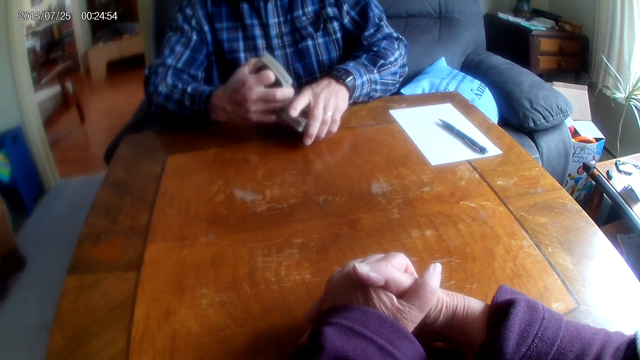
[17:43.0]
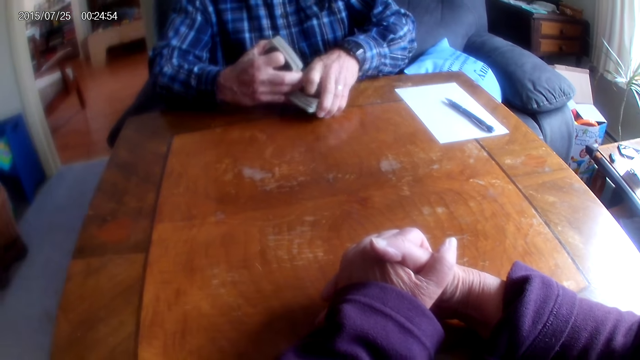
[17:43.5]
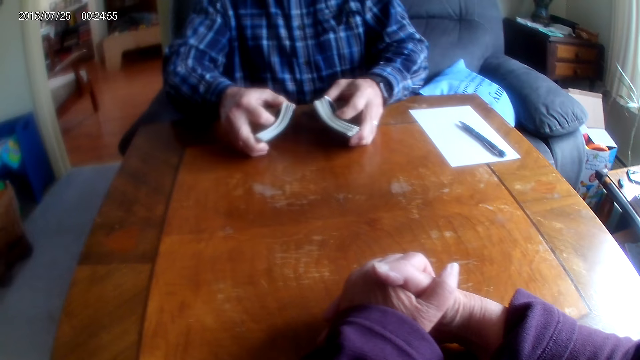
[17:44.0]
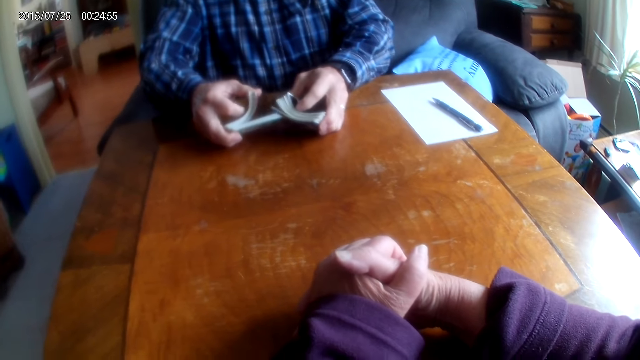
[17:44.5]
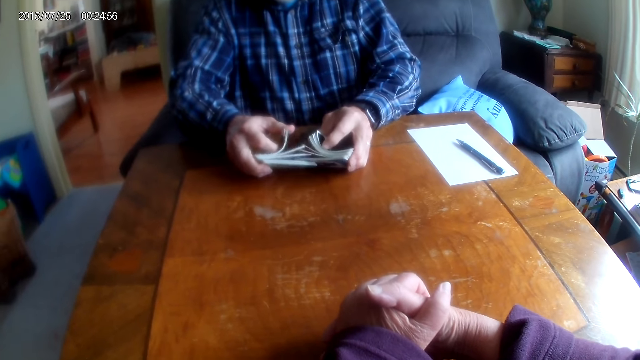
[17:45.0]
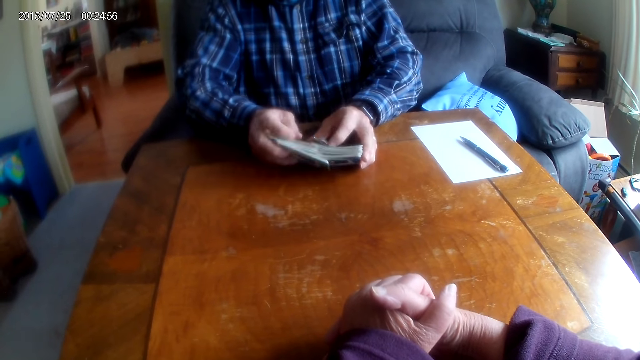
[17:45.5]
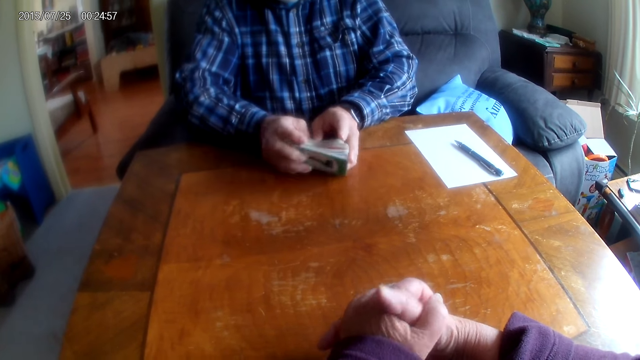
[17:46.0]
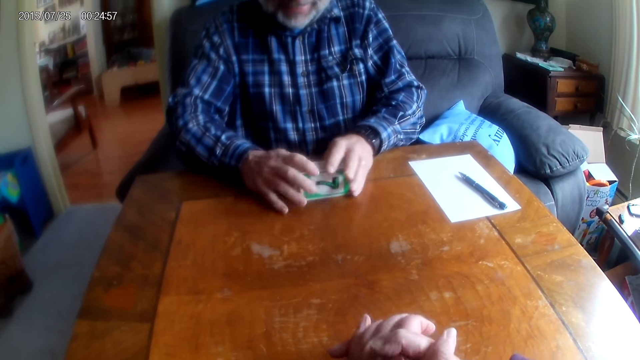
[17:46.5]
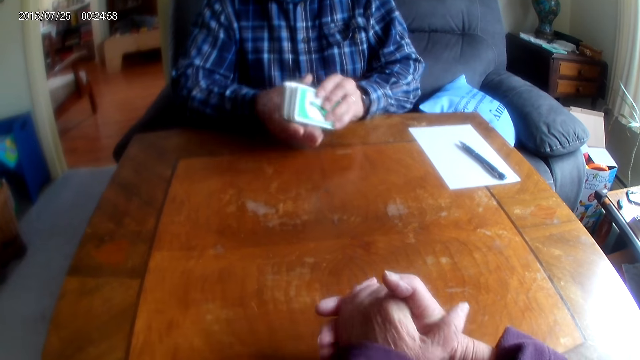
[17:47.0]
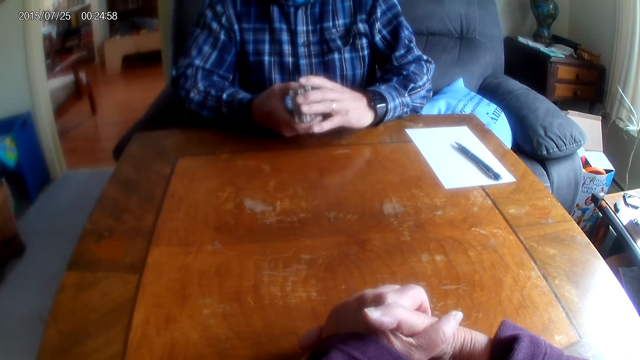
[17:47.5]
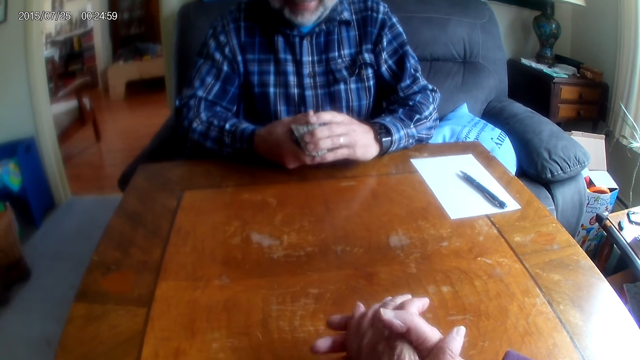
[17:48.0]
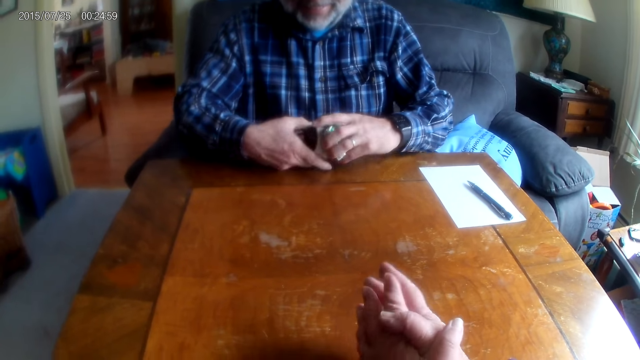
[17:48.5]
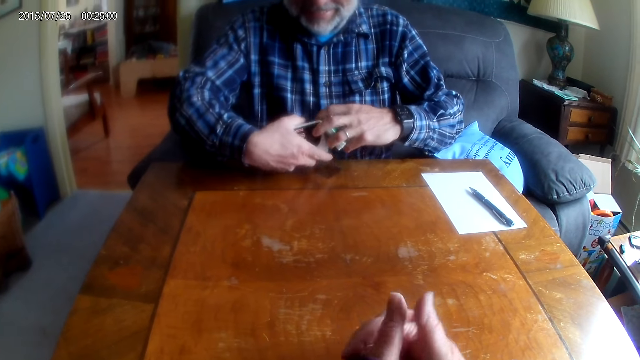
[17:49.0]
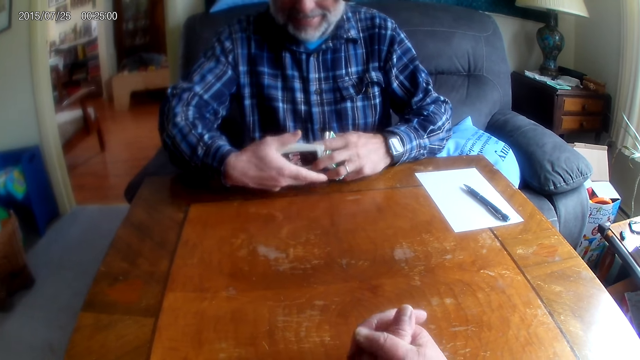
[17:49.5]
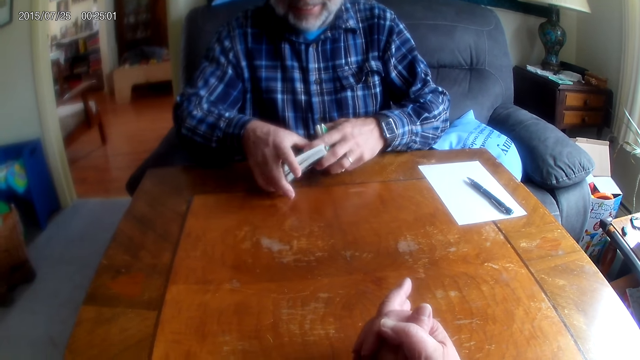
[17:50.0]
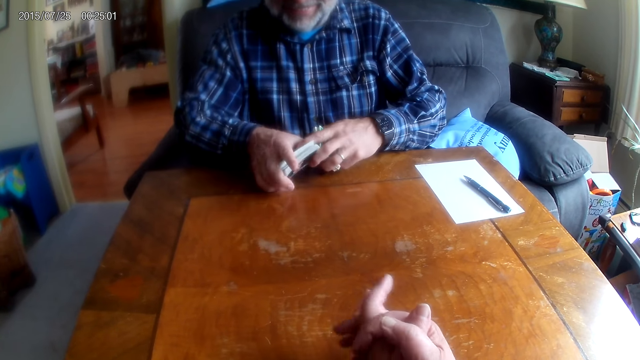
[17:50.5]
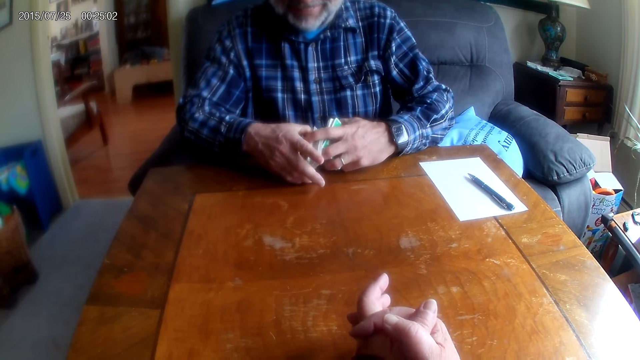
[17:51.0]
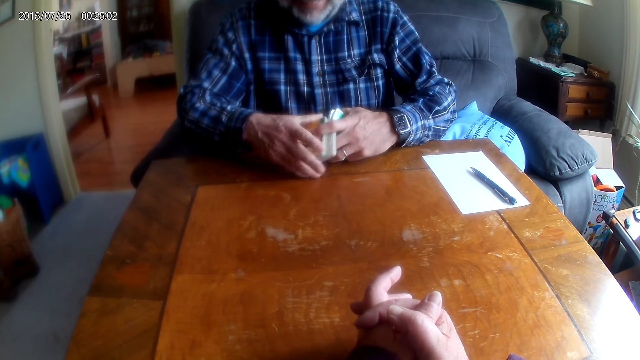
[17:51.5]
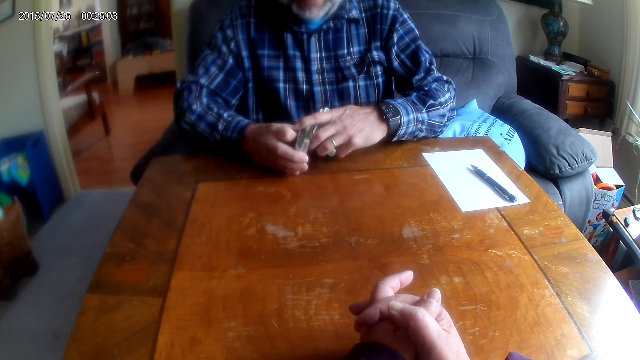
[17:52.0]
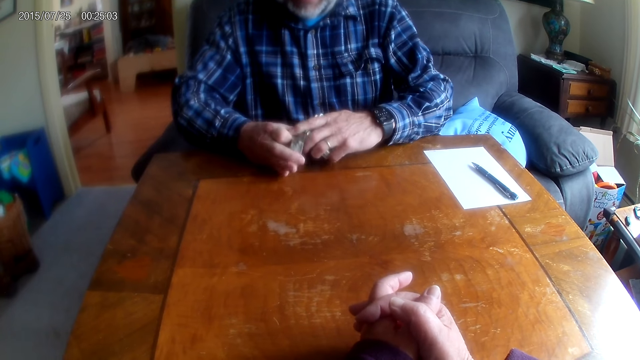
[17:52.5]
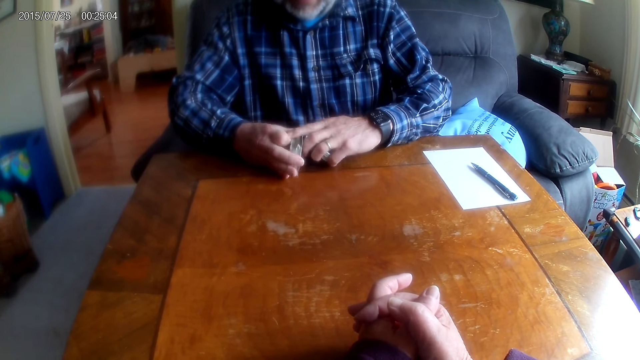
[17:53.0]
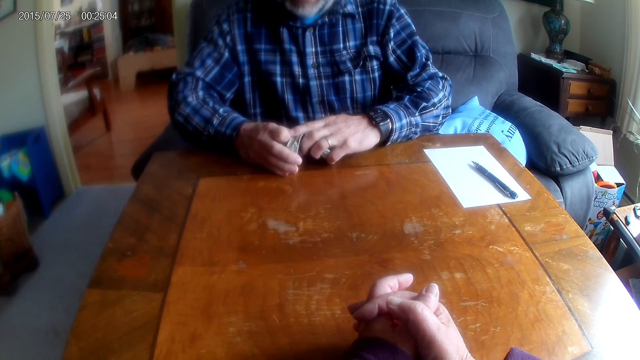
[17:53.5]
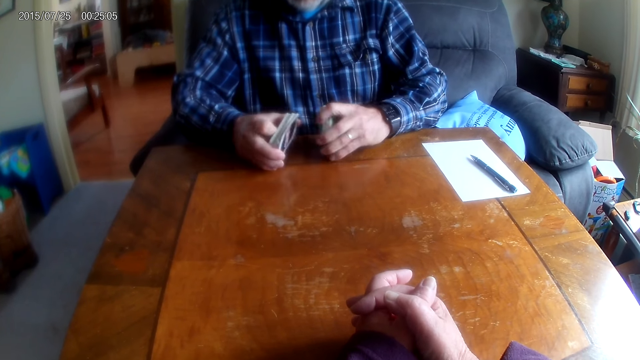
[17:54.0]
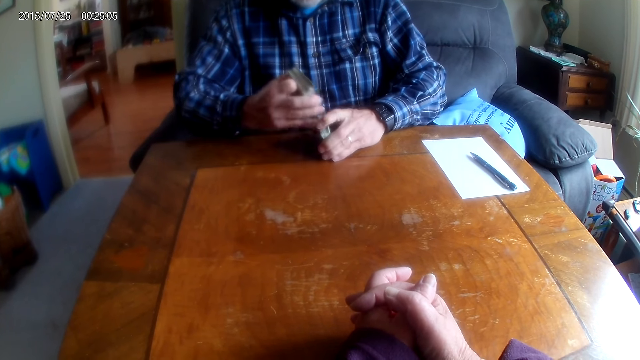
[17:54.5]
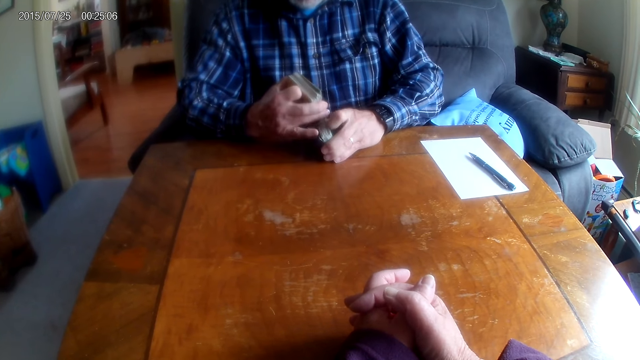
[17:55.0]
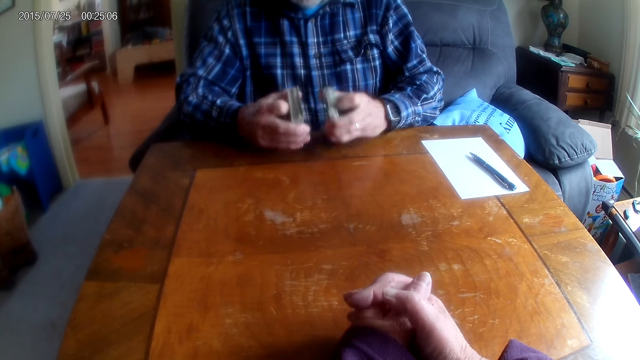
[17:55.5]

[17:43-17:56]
A person flips cards and arranges the cards. The camera wearer rubs hands together. The person divides the cards.

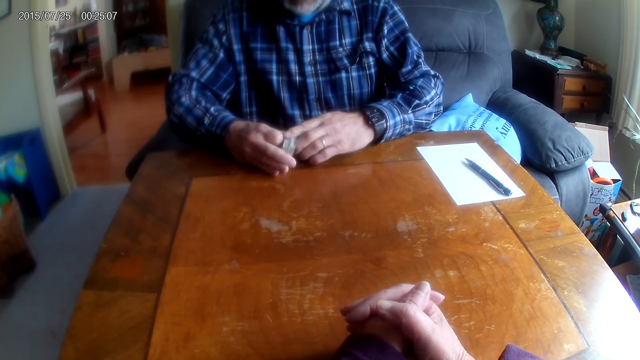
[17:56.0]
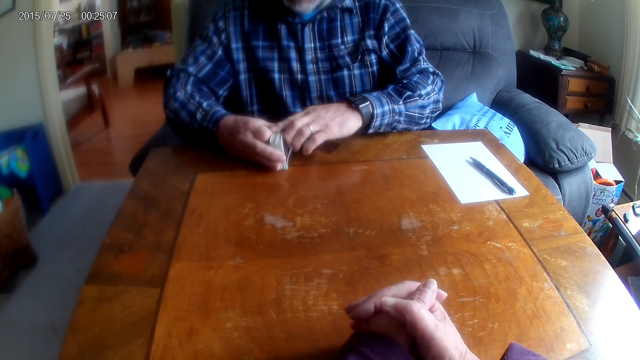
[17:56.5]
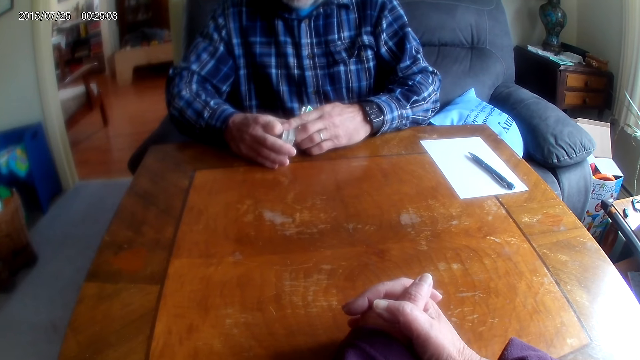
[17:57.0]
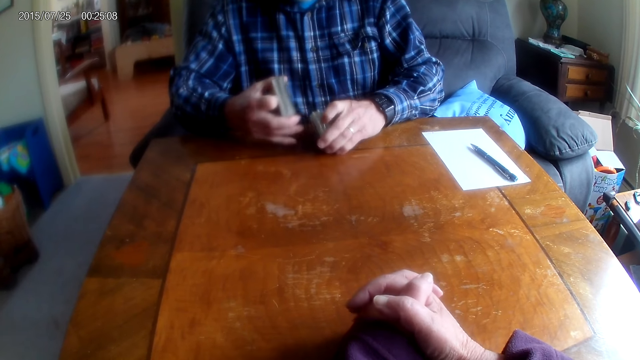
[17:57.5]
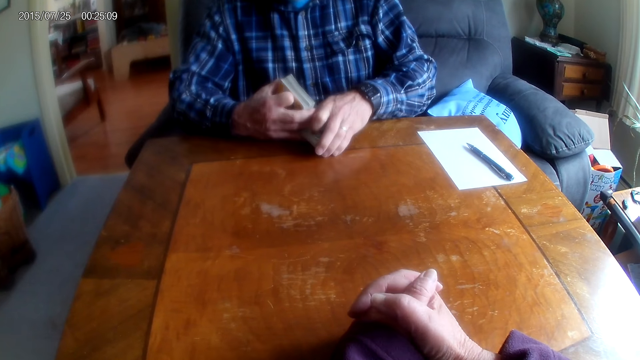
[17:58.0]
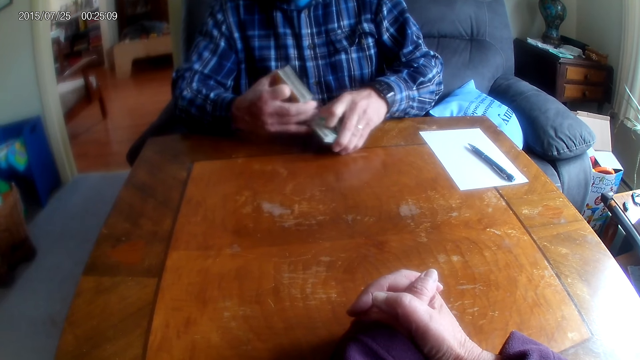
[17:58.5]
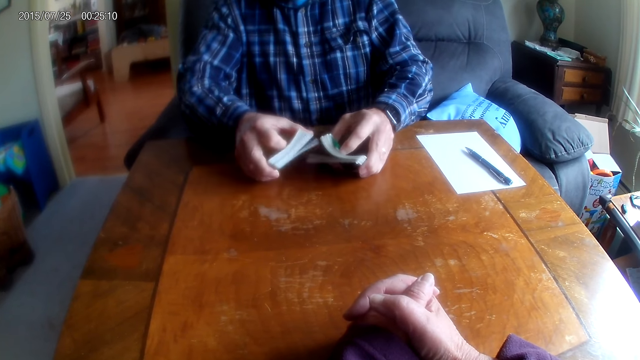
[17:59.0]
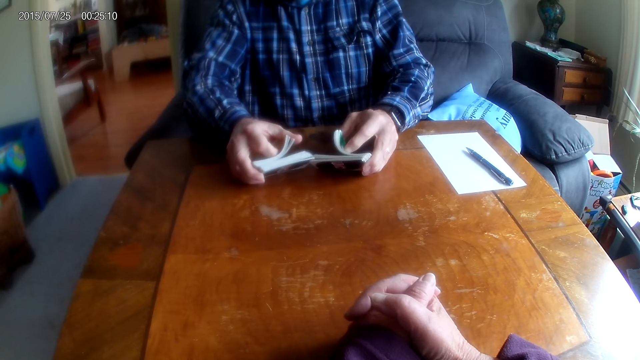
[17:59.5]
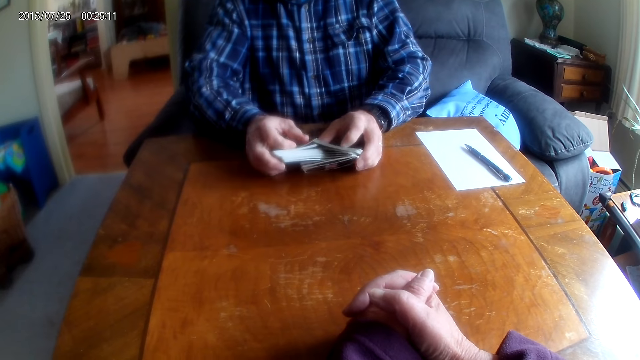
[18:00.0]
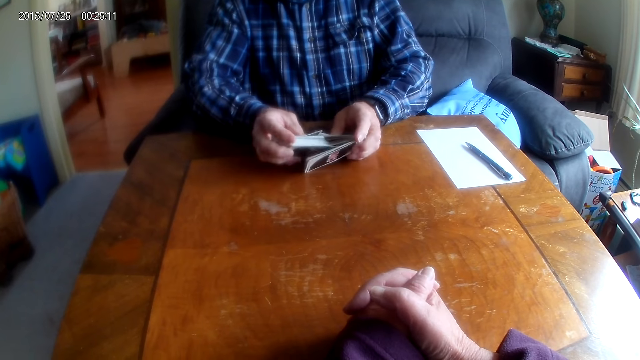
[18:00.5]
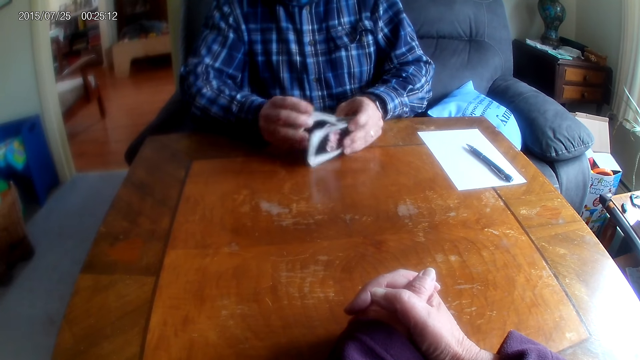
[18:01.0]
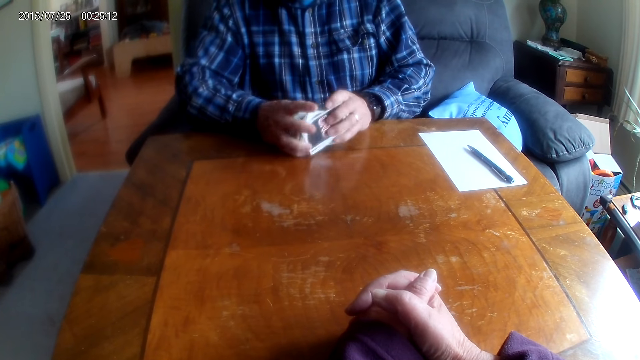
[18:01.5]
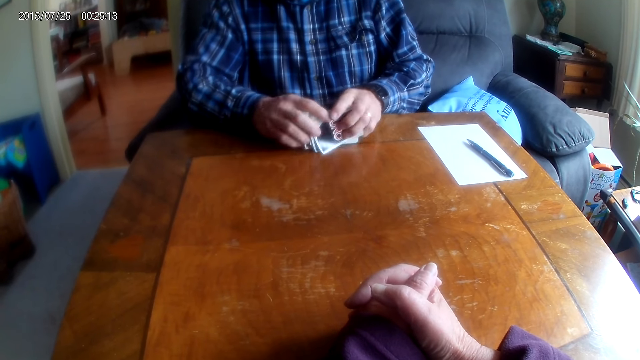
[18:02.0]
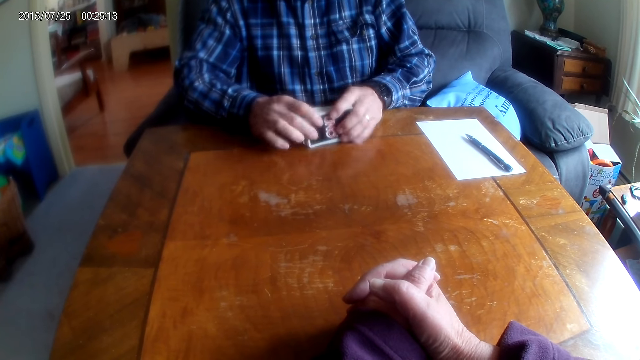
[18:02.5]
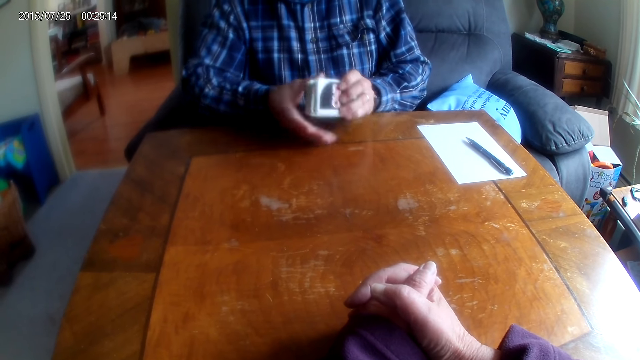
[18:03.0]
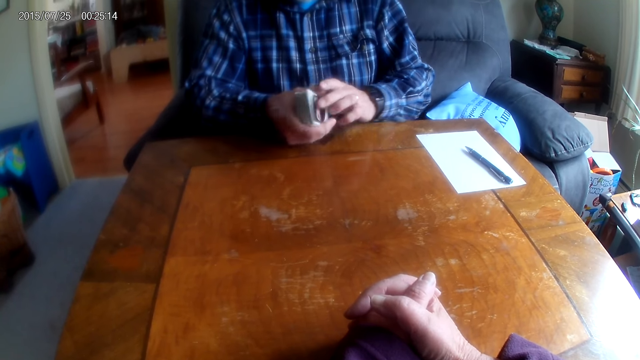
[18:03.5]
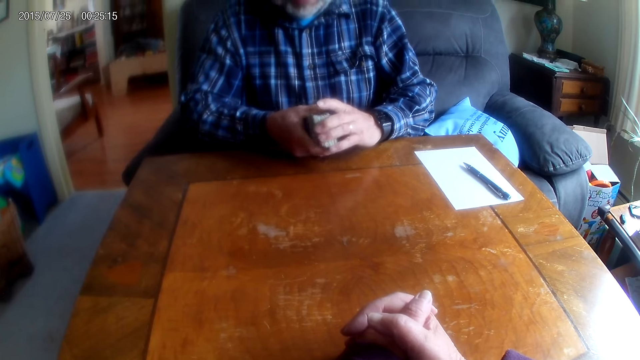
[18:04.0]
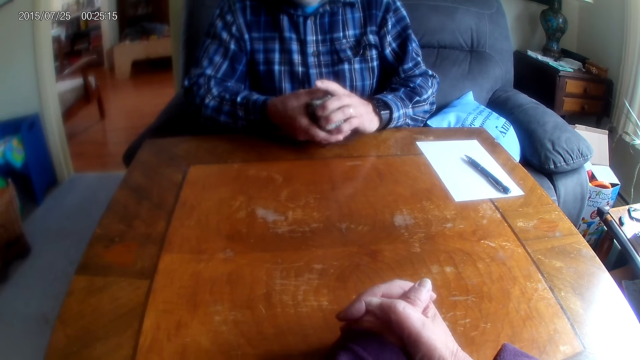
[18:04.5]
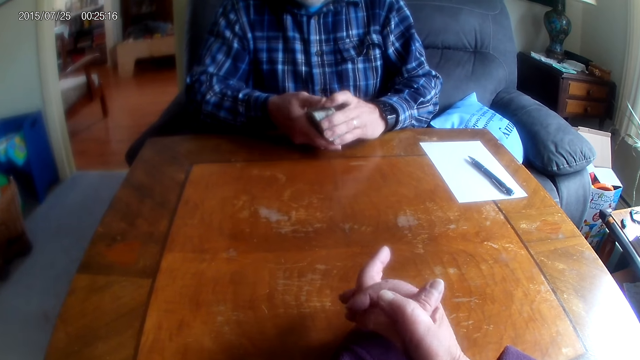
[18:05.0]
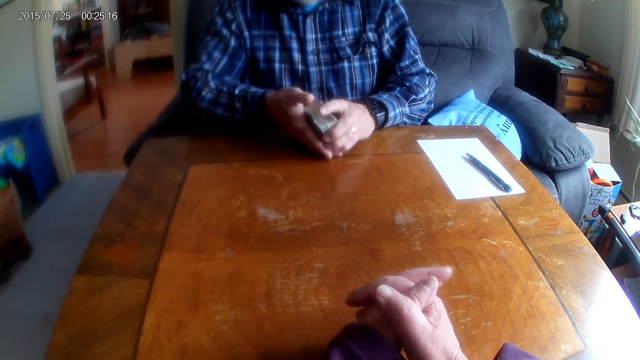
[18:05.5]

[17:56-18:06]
A person flips cards and arranges the cards.
